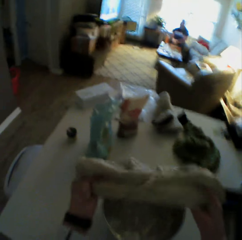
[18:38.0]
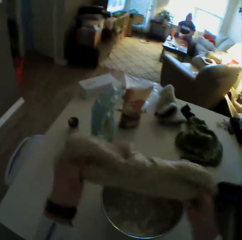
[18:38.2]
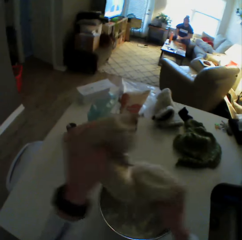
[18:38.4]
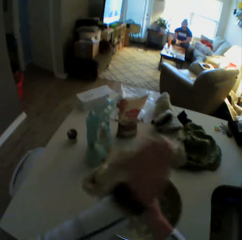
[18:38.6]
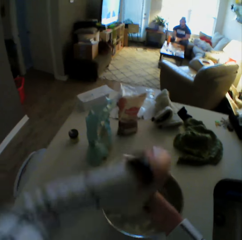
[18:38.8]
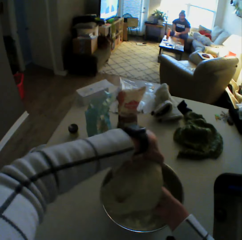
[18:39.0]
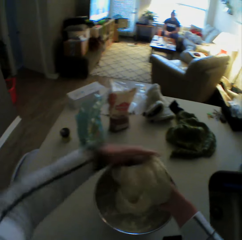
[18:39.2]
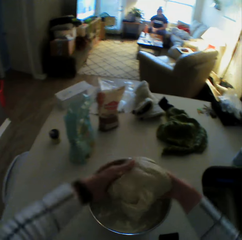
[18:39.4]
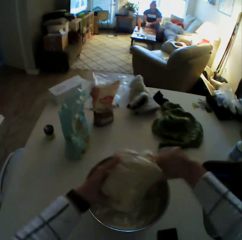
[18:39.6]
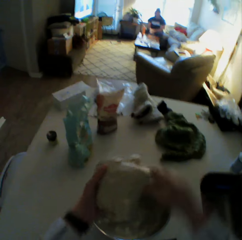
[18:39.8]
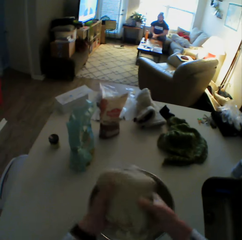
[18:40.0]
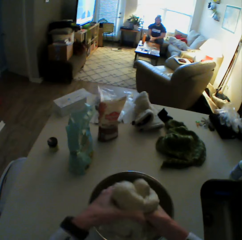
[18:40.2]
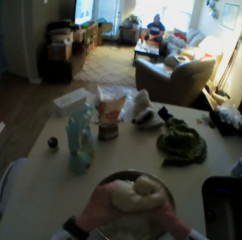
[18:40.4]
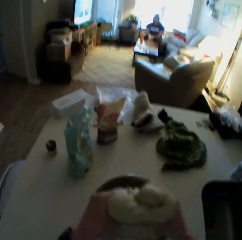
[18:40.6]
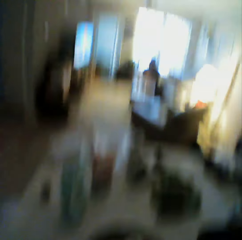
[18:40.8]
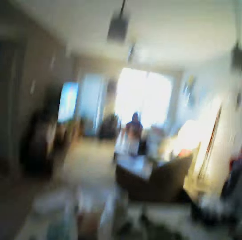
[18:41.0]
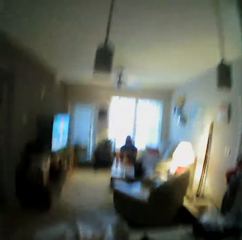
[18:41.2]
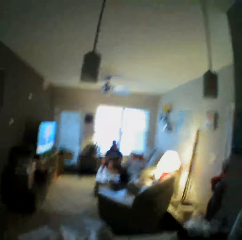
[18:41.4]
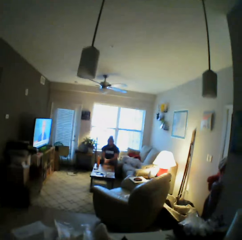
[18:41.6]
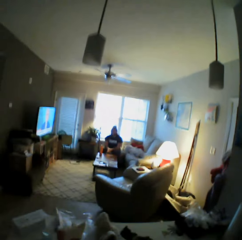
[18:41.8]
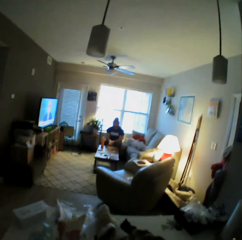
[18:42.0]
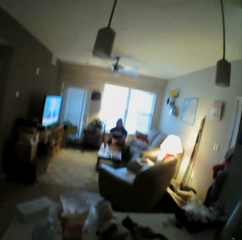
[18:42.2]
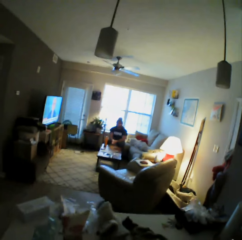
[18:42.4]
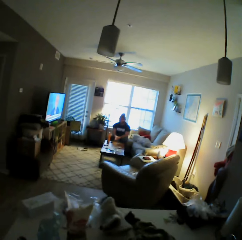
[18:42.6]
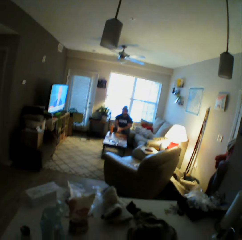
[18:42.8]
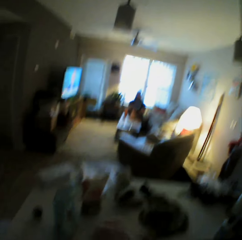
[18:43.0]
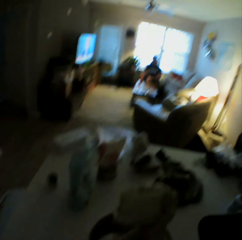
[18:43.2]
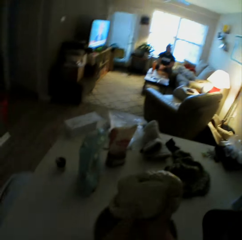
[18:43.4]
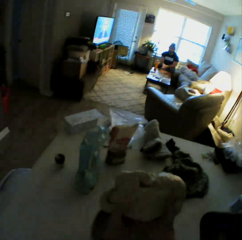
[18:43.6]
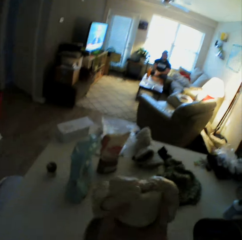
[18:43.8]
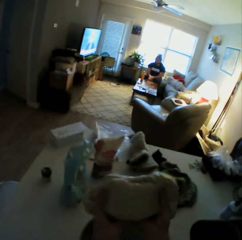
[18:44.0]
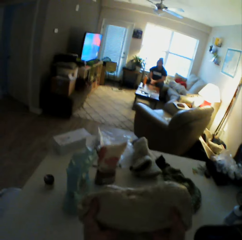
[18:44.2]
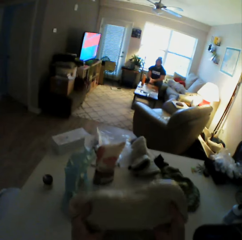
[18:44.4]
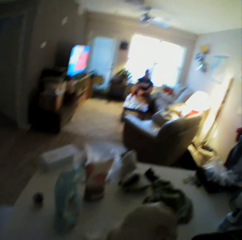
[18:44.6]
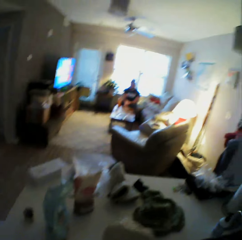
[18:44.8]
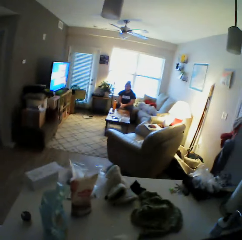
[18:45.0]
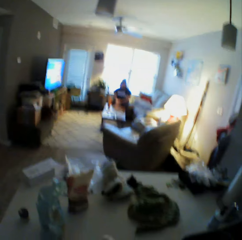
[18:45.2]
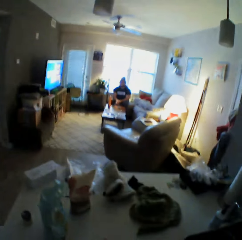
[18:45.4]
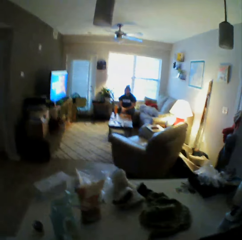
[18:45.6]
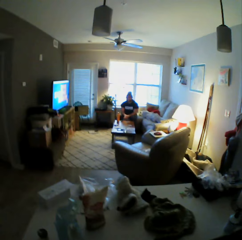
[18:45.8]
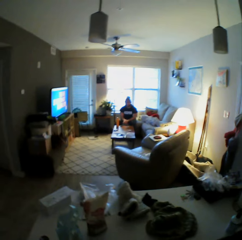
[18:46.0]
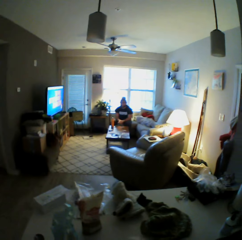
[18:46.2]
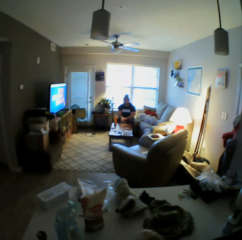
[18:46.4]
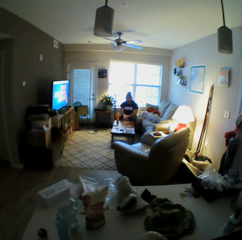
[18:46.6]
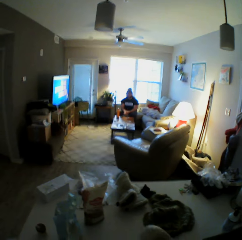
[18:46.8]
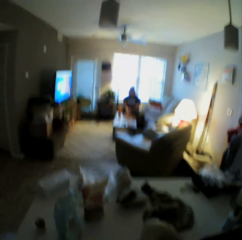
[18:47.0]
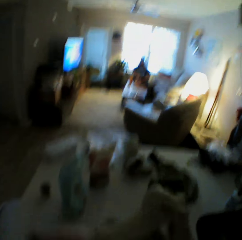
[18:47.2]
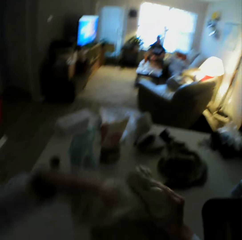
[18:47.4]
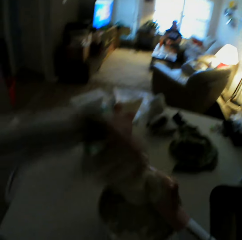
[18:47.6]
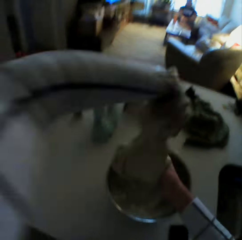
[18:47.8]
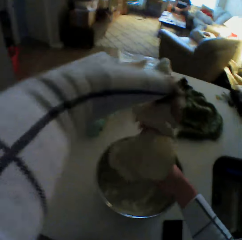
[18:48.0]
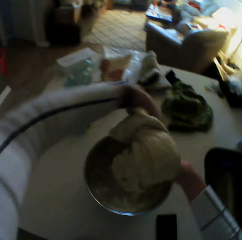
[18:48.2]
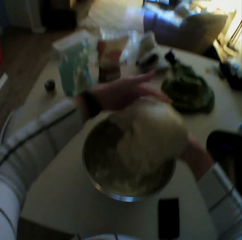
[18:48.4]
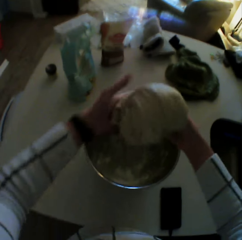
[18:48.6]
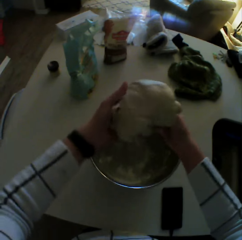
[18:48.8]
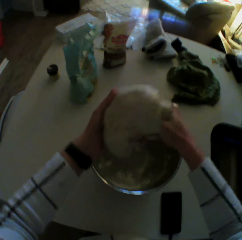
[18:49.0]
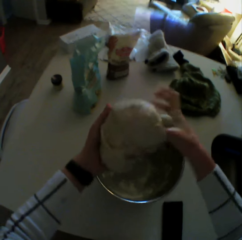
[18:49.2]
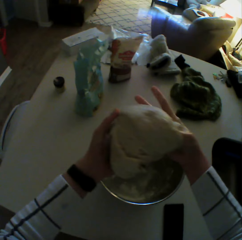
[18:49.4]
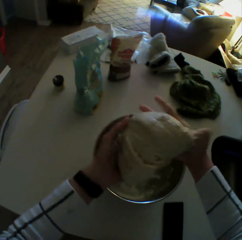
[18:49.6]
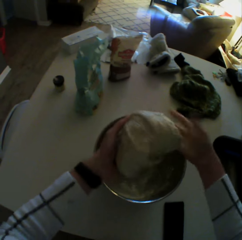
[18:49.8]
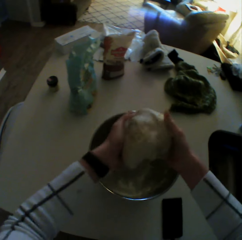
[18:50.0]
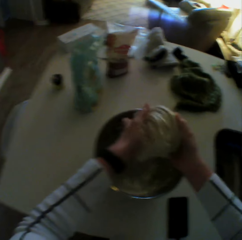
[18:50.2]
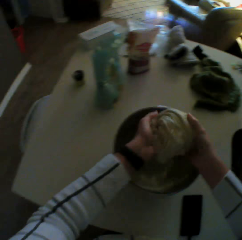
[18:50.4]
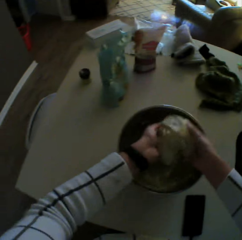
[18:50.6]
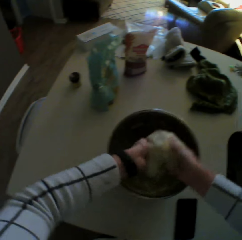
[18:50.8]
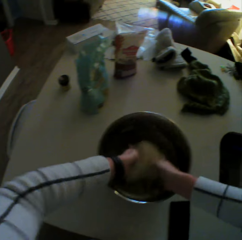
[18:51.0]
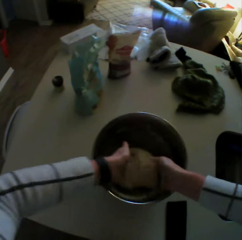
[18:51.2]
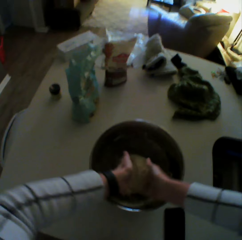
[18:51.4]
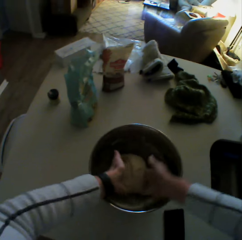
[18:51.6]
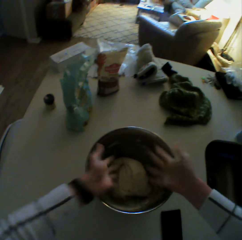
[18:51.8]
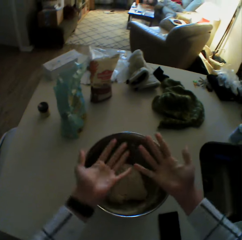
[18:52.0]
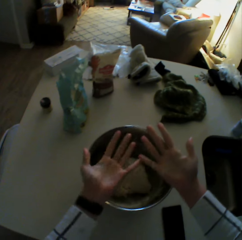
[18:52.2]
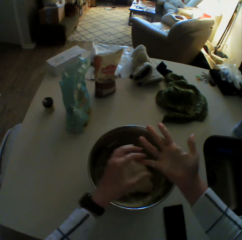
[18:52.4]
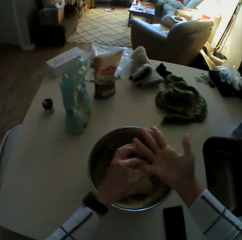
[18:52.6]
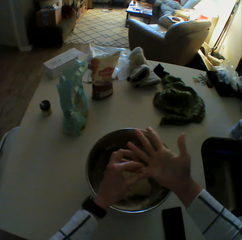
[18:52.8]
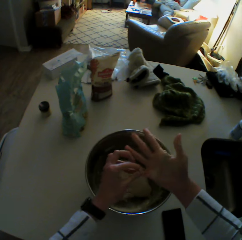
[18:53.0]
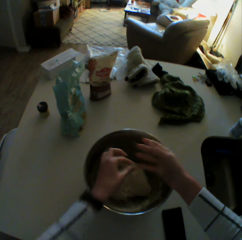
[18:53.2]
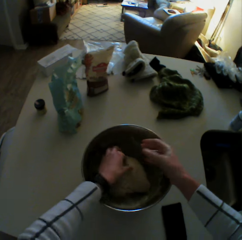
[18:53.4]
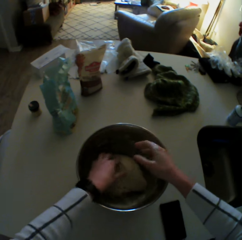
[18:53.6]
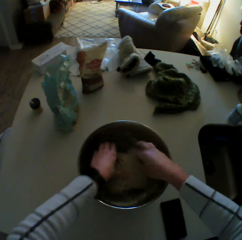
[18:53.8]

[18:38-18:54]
A person sits in the couch. The camera wearer drops the dough into the stainless steel bowl on the kitchen counter with both hands. She removes some dough on her hands.

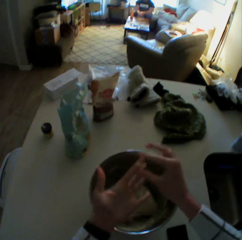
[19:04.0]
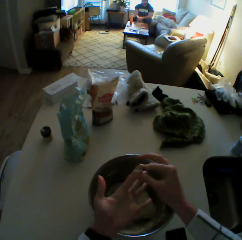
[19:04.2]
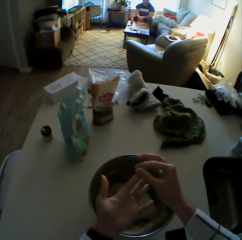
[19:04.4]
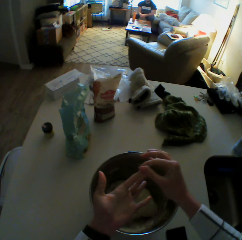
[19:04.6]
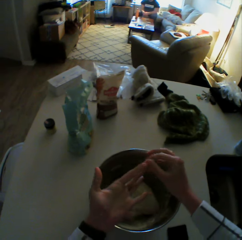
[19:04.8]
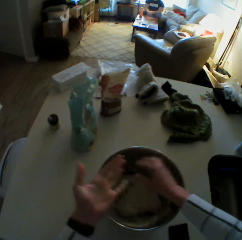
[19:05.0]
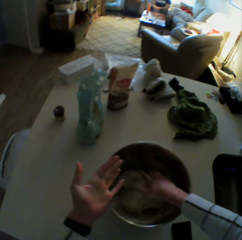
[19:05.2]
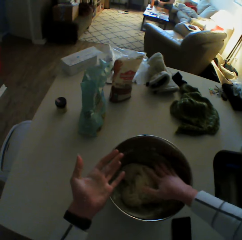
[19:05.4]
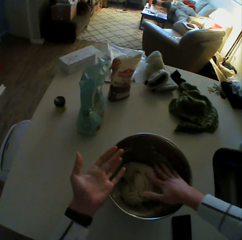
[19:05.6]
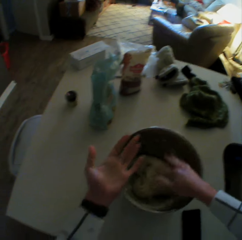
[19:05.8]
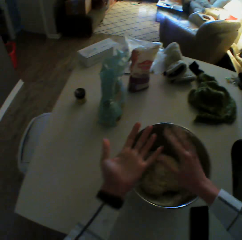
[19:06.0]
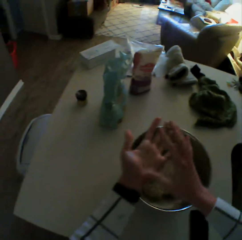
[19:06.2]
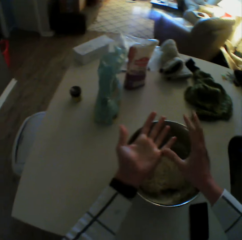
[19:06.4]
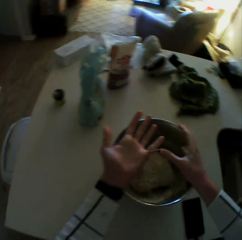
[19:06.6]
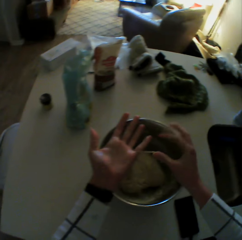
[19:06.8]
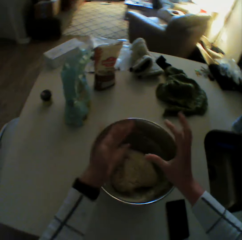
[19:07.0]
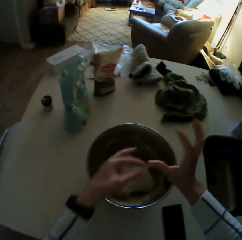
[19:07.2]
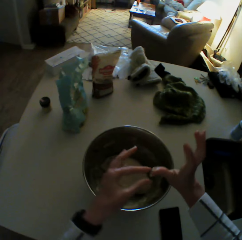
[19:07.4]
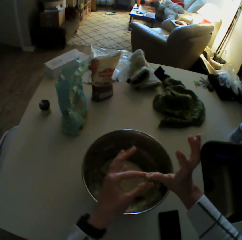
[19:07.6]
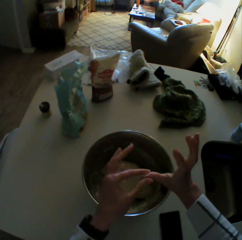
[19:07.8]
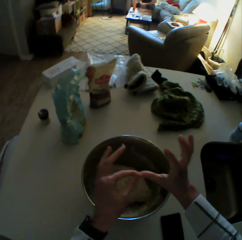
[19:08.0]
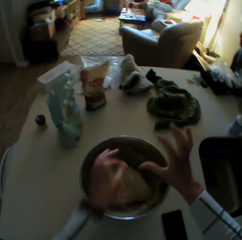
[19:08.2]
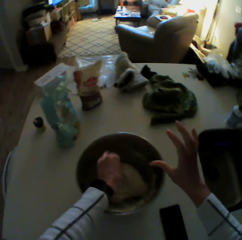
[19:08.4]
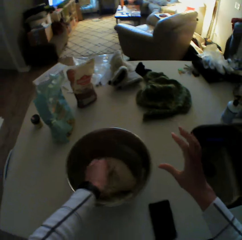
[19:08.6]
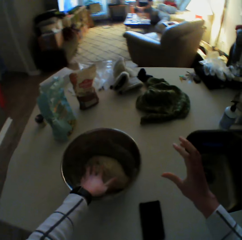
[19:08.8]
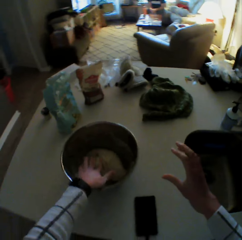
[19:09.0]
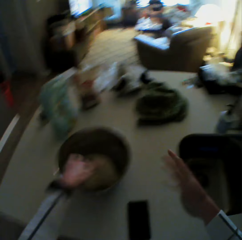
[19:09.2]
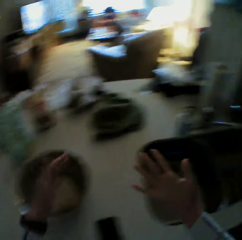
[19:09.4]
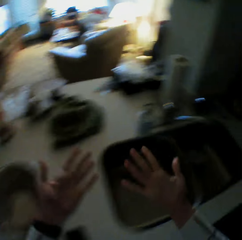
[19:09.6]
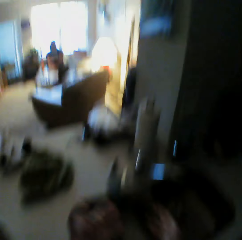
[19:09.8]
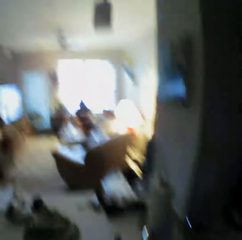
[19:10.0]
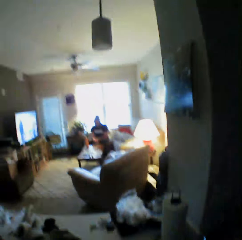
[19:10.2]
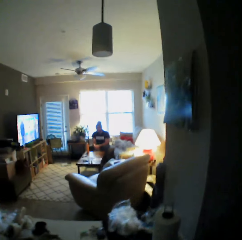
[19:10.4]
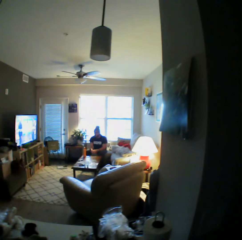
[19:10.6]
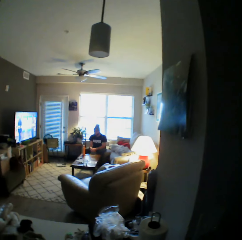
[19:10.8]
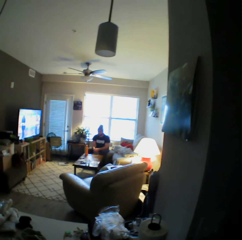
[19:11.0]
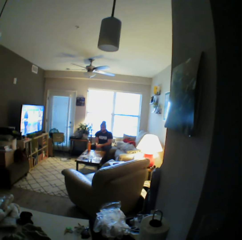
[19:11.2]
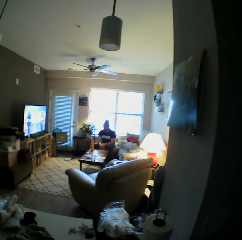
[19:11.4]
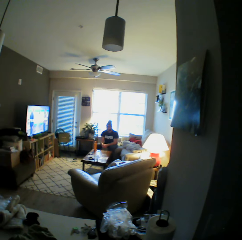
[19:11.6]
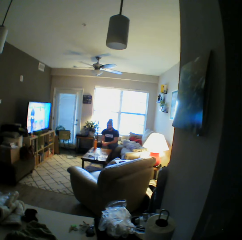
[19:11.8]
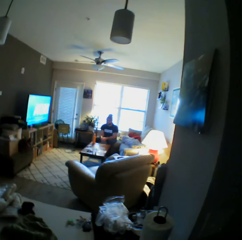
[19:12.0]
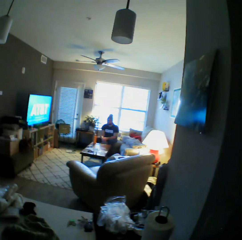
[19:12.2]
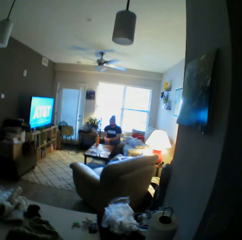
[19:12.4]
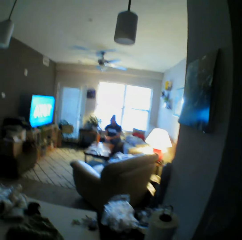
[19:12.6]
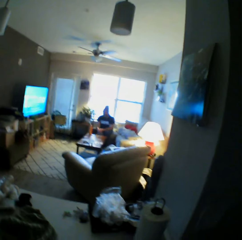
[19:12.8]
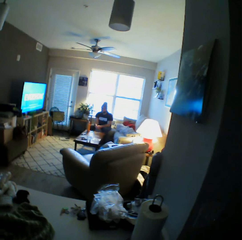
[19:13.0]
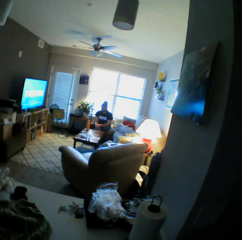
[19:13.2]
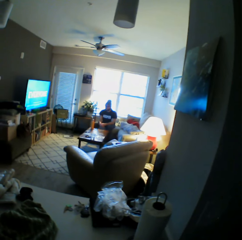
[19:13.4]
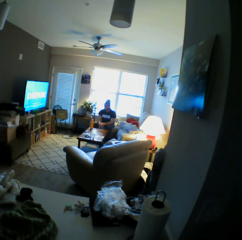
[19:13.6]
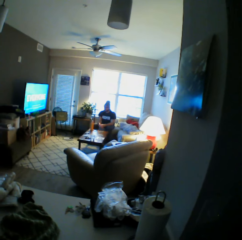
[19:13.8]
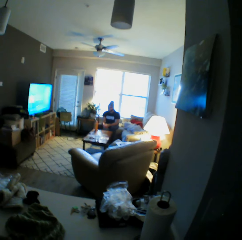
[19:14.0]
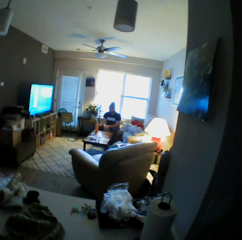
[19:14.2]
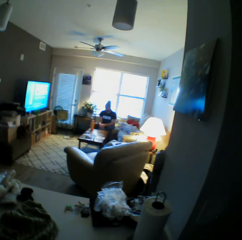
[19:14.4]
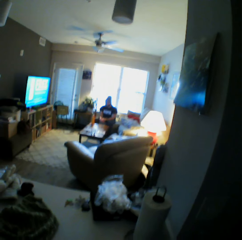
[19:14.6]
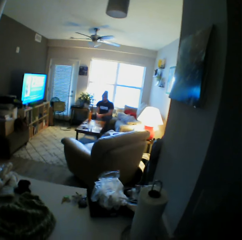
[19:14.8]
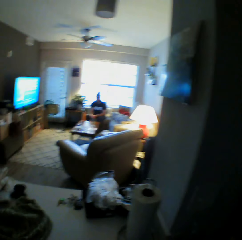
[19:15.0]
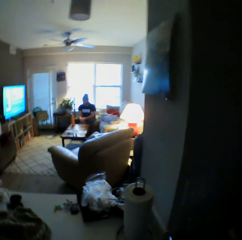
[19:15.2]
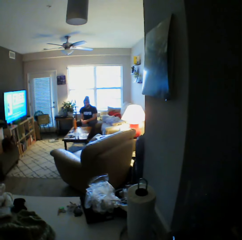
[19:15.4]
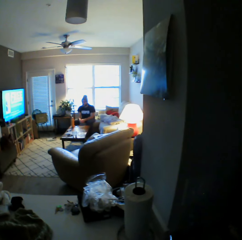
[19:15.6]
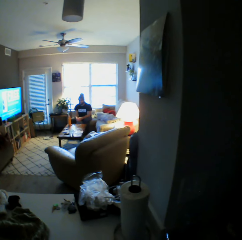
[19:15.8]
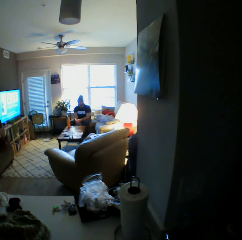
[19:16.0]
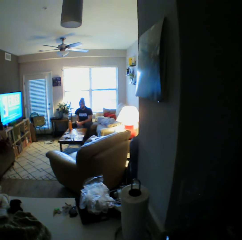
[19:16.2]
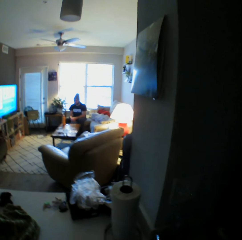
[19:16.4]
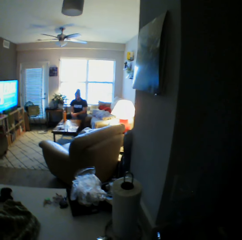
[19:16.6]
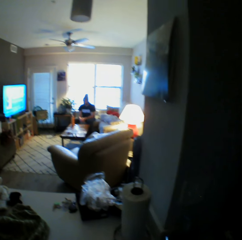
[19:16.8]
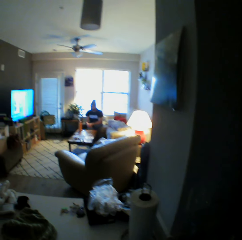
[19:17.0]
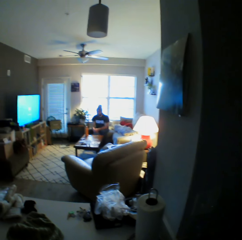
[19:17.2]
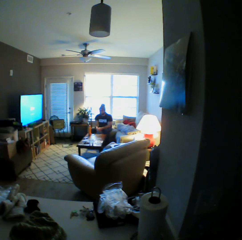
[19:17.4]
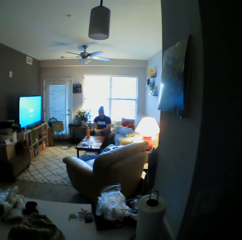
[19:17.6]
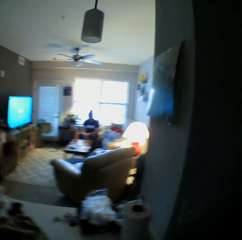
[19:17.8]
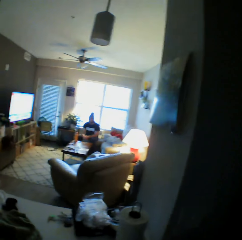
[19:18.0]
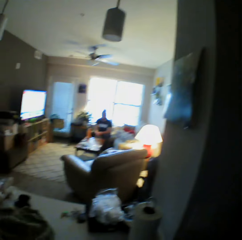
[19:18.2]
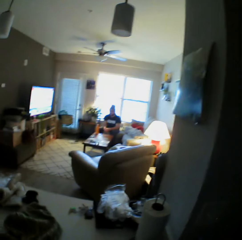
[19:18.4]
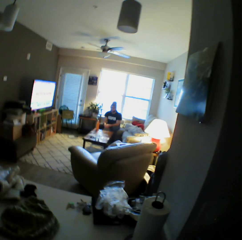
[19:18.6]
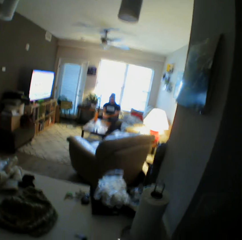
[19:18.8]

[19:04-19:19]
The camera wearer interacts with the man.
